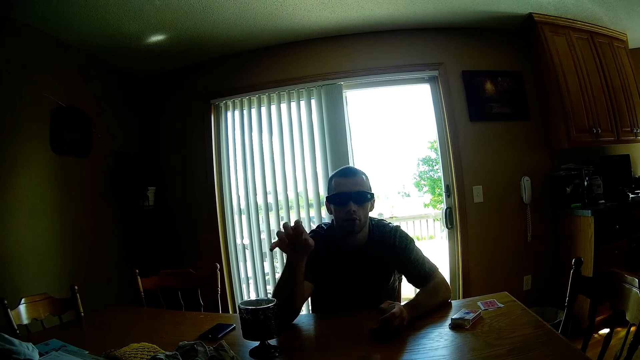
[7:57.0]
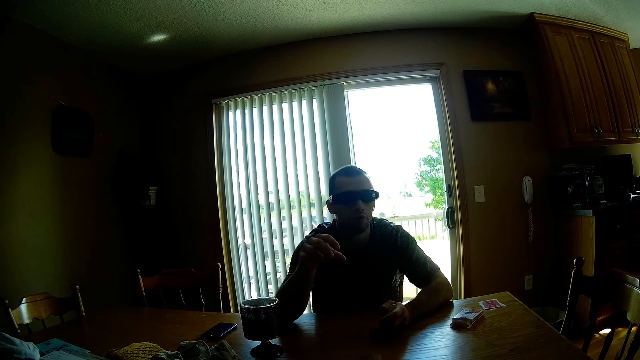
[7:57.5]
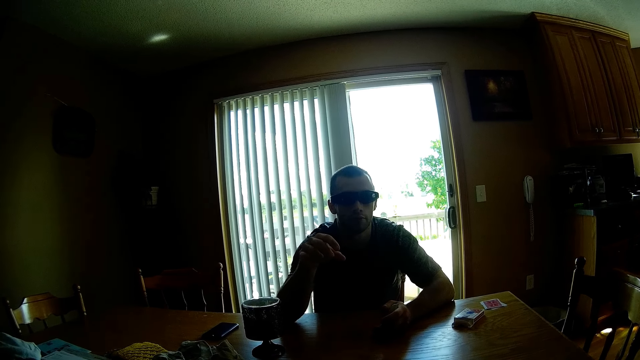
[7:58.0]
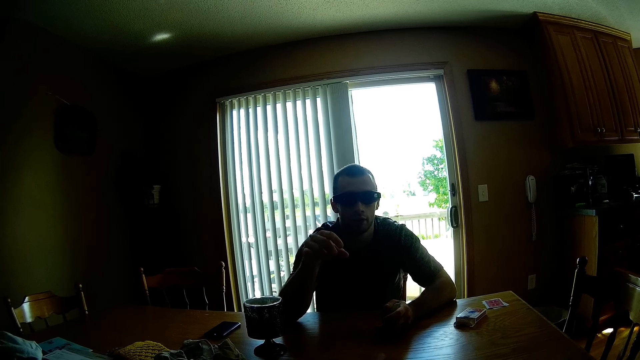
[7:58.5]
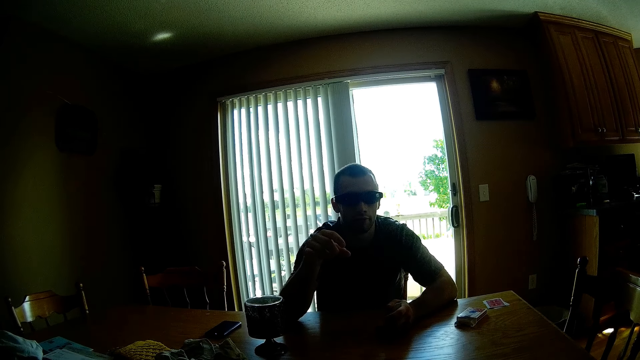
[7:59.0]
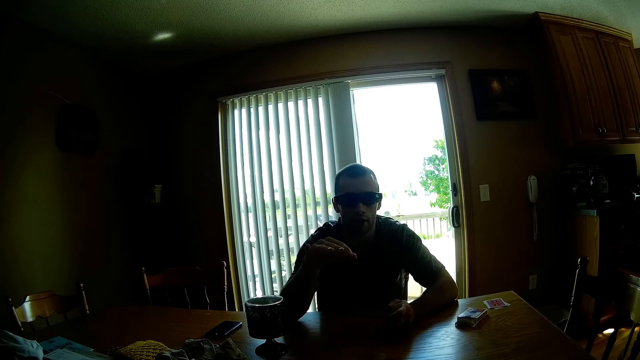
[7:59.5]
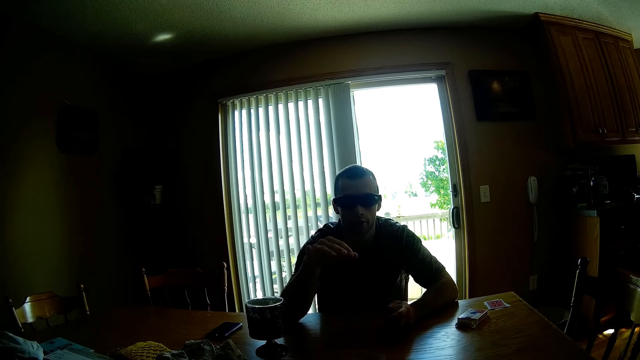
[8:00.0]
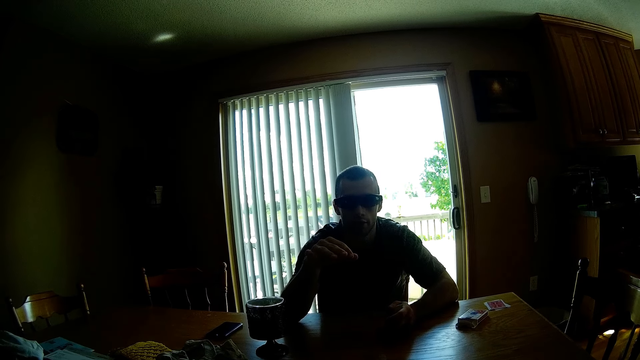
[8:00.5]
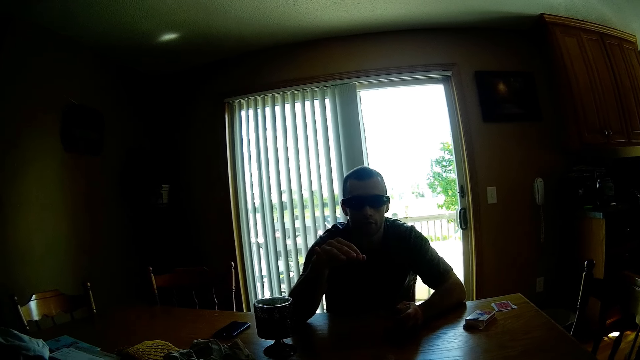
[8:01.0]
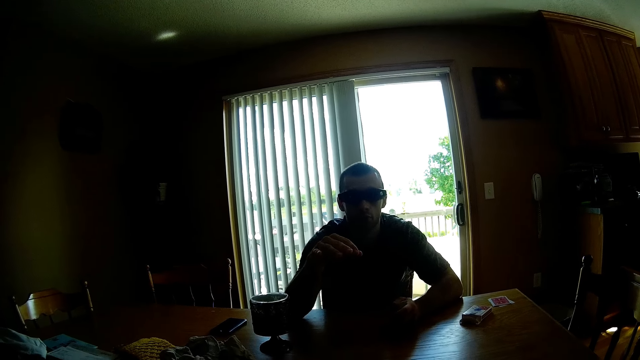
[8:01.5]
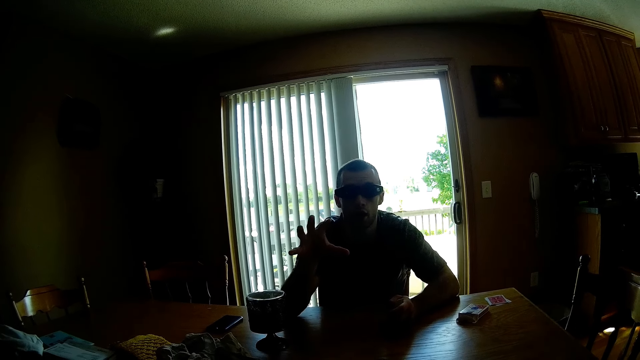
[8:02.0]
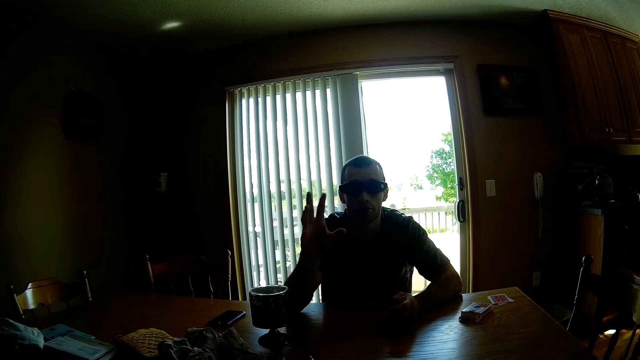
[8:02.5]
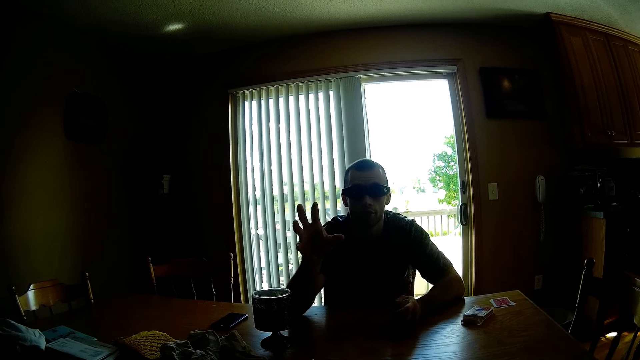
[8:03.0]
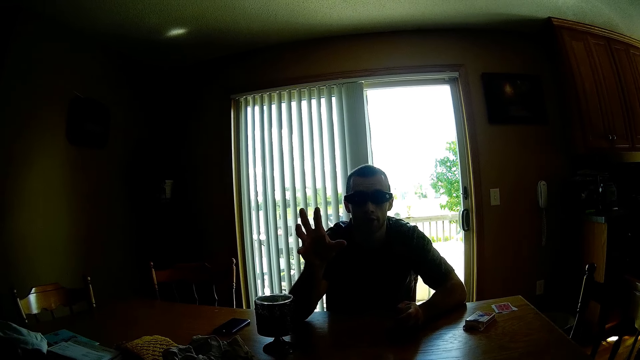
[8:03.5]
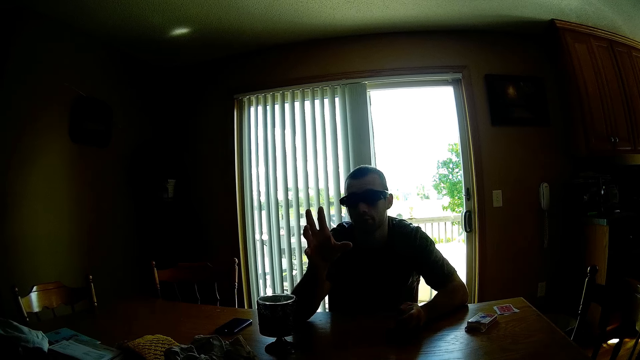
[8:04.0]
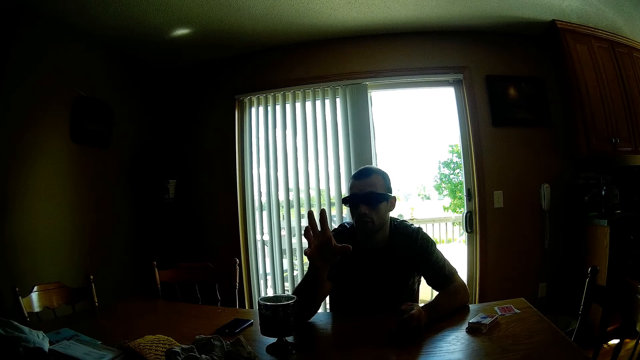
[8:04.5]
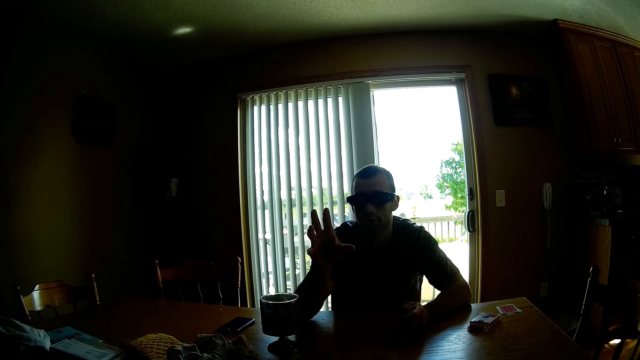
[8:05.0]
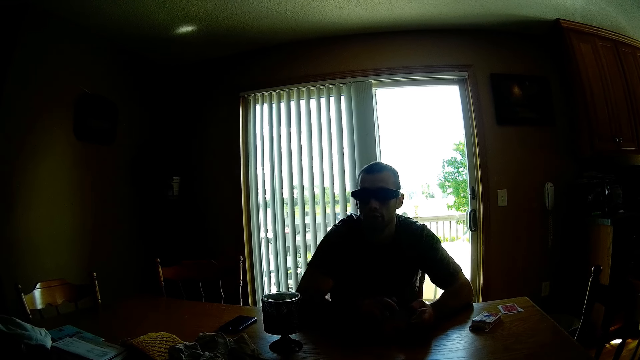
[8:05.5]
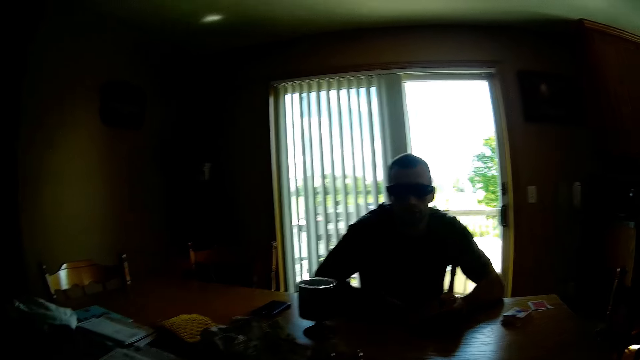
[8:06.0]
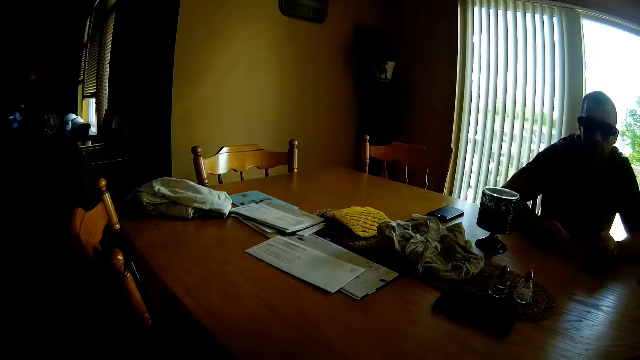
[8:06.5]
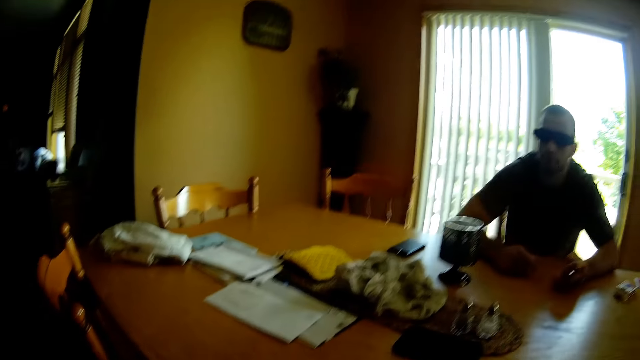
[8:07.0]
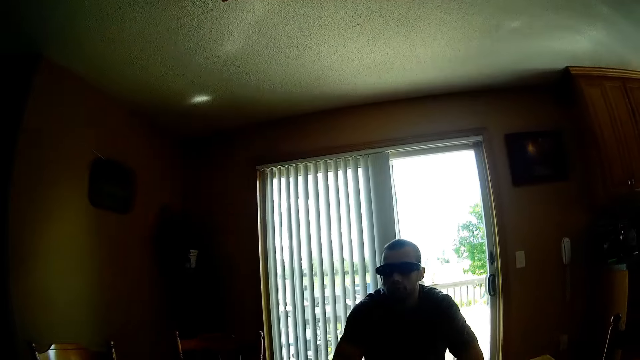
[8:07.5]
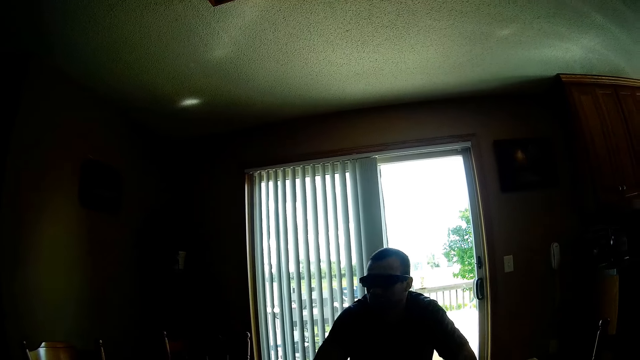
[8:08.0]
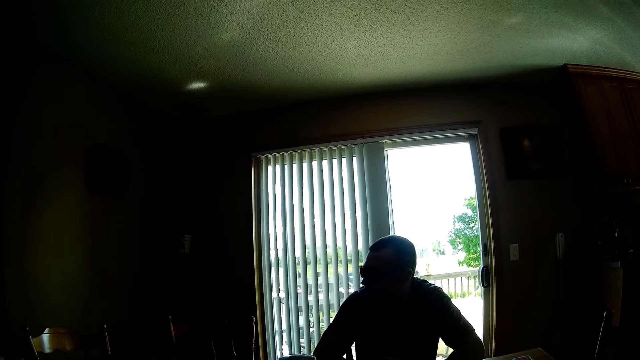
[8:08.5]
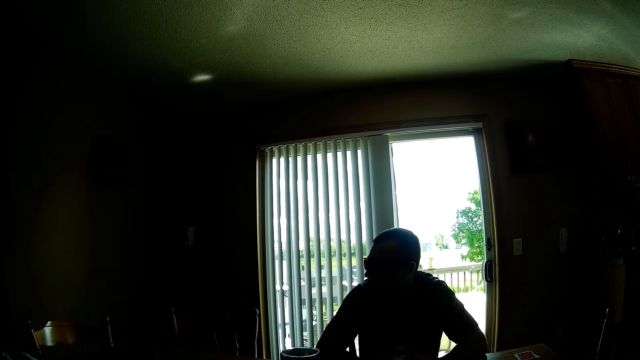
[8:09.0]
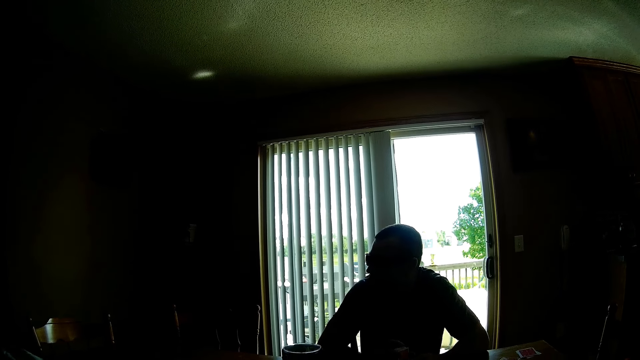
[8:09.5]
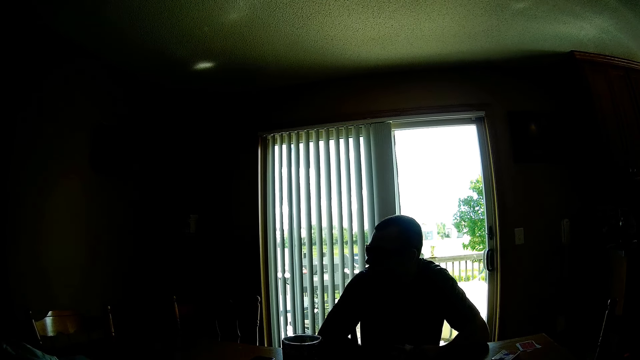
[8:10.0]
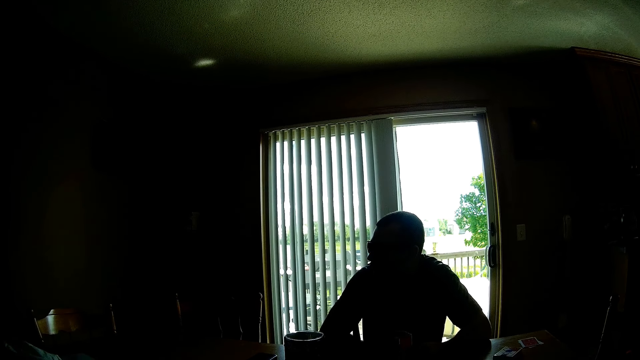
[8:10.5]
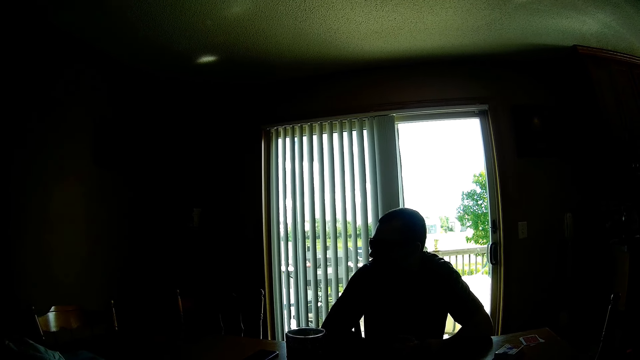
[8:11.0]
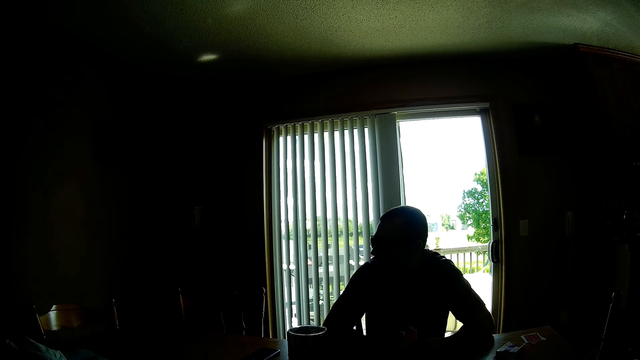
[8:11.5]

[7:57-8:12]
A man sways the hand. The camera wearer looks around. They interact with the man.

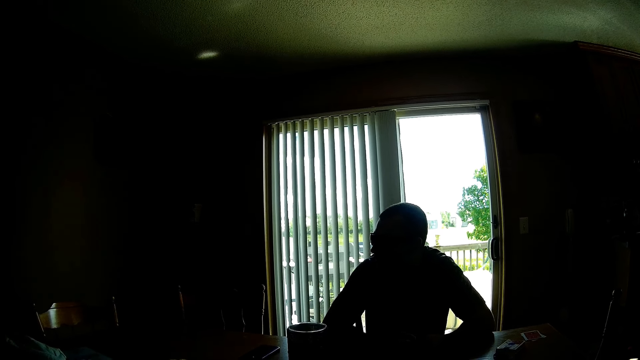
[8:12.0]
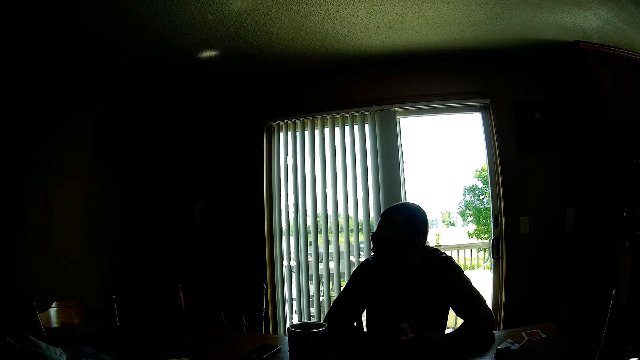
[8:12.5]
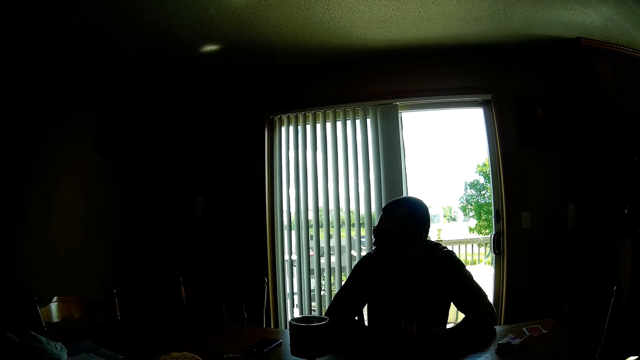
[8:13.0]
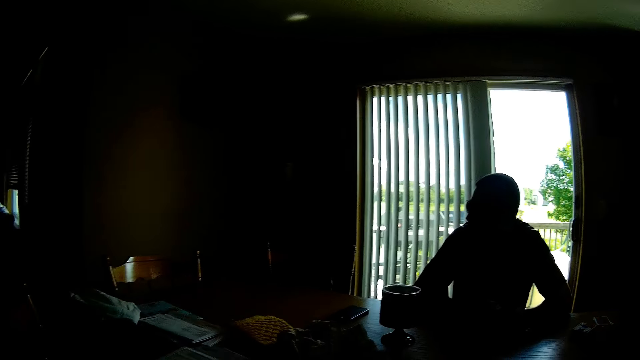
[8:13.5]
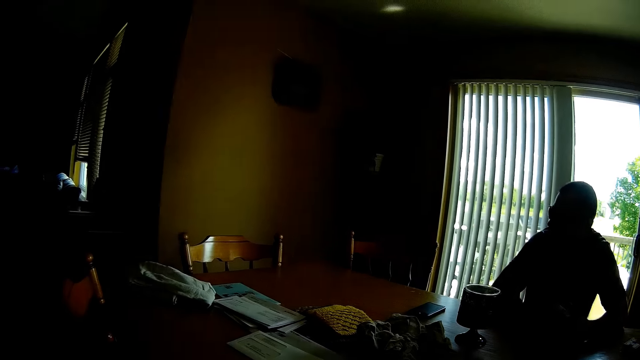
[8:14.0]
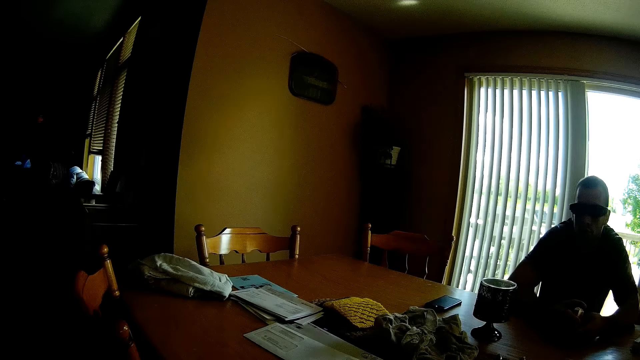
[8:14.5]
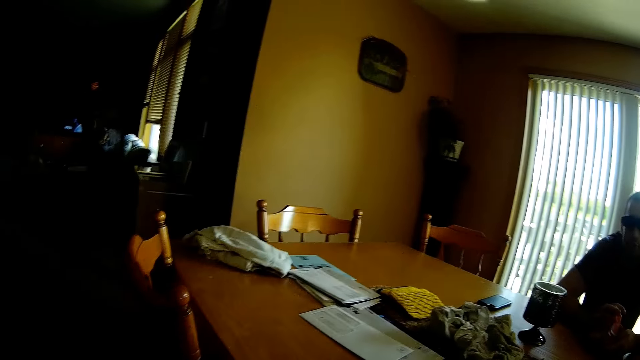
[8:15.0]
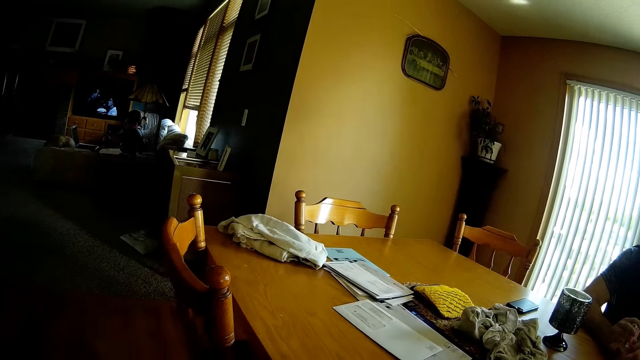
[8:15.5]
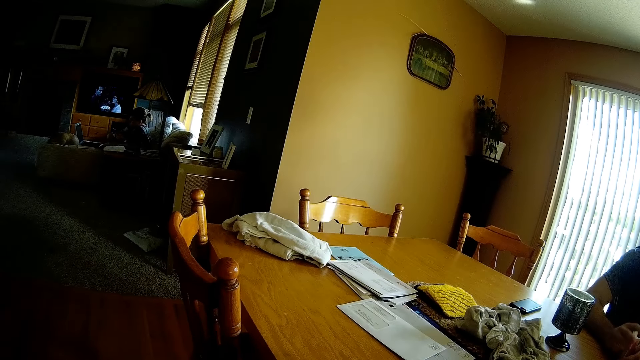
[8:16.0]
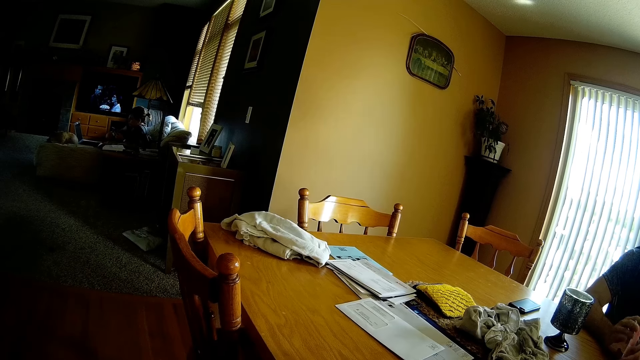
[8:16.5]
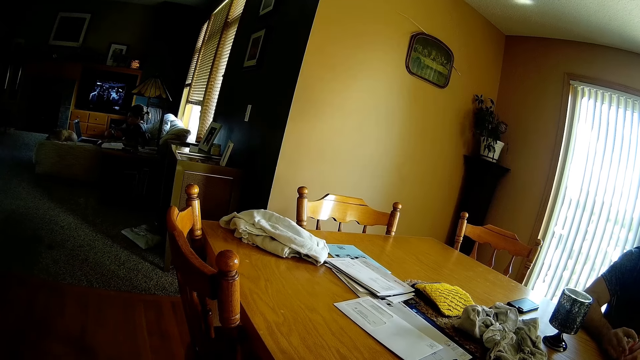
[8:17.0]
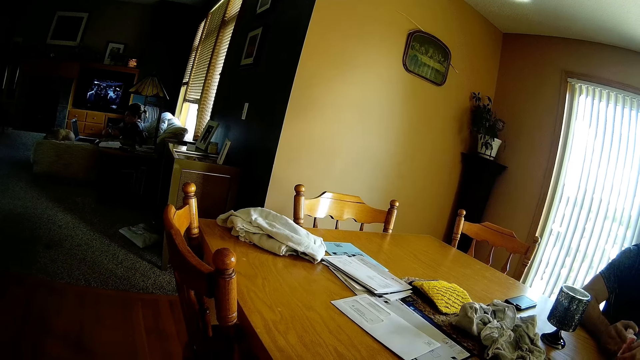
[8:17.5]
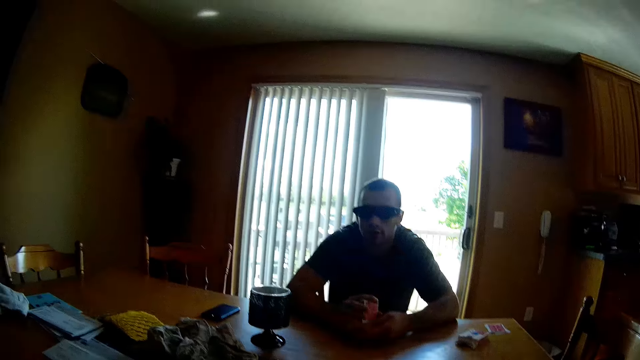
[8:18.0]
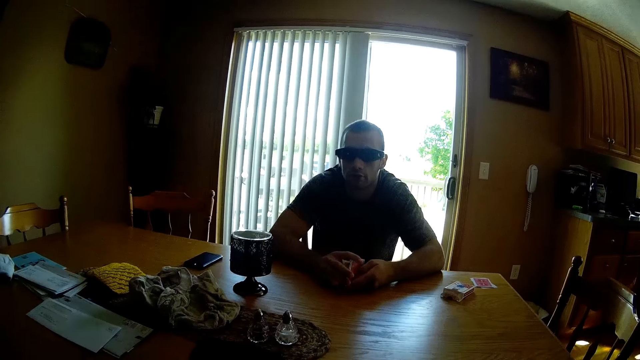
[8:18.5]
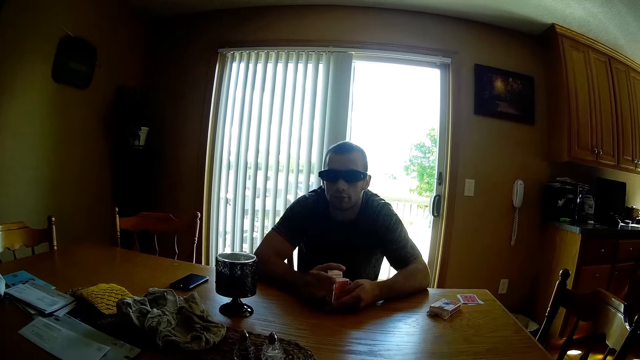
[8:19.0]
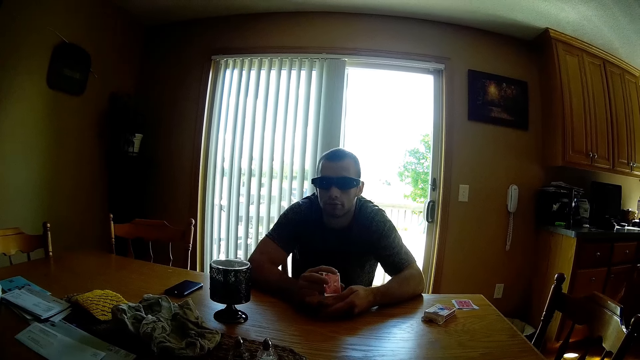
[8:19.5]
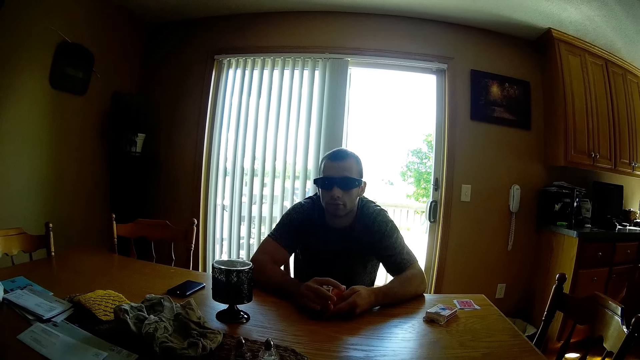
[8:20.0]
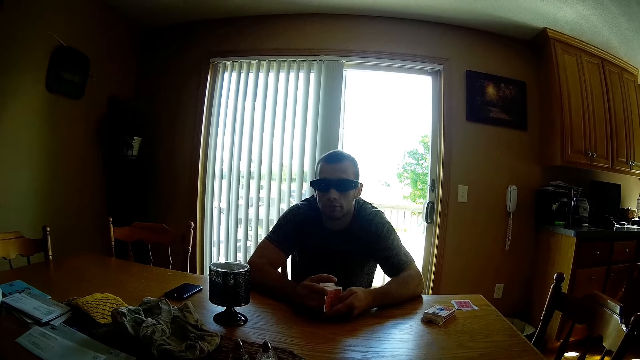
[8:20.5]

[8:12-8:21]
The camera wearer looks around. A man hits the cards on the table.
